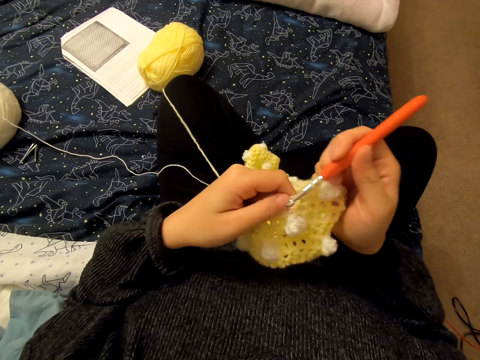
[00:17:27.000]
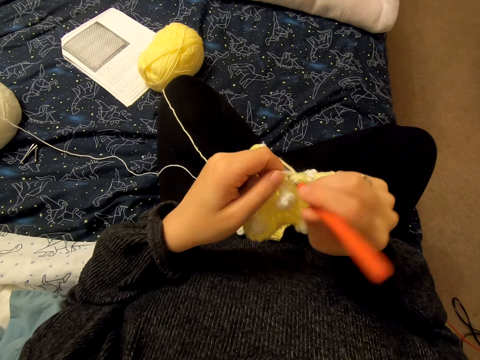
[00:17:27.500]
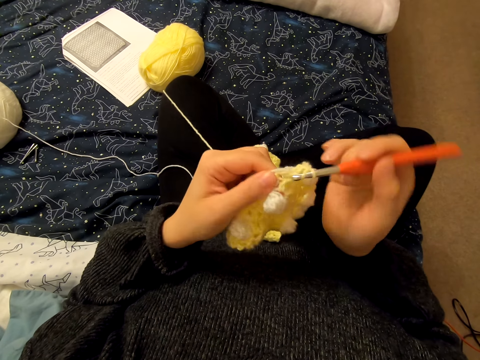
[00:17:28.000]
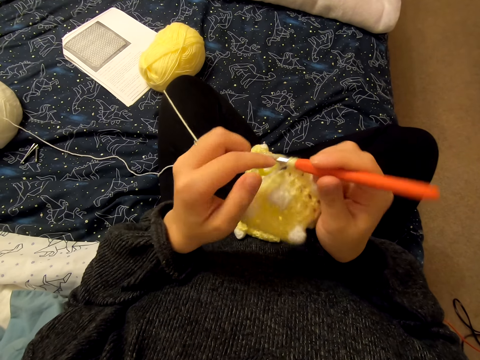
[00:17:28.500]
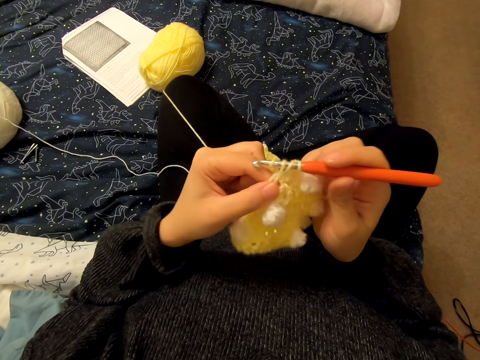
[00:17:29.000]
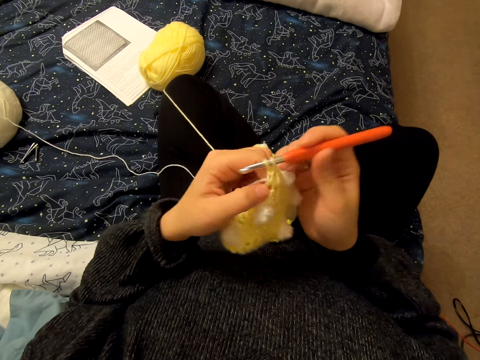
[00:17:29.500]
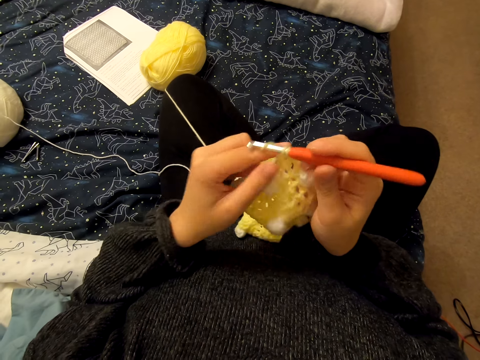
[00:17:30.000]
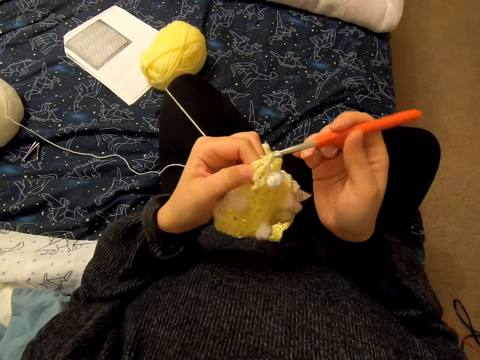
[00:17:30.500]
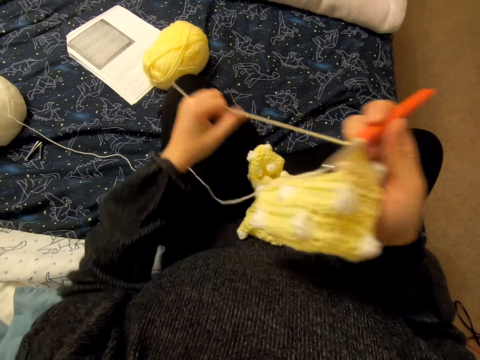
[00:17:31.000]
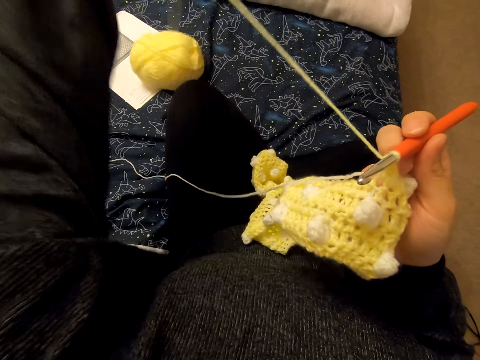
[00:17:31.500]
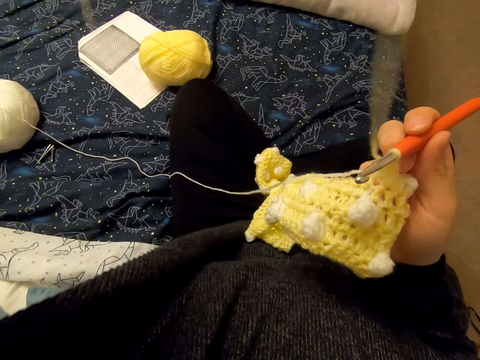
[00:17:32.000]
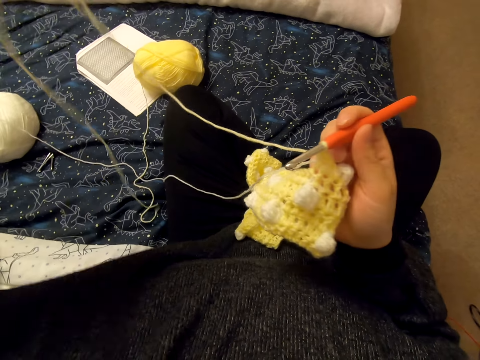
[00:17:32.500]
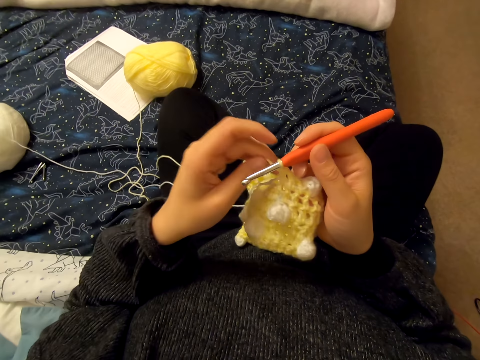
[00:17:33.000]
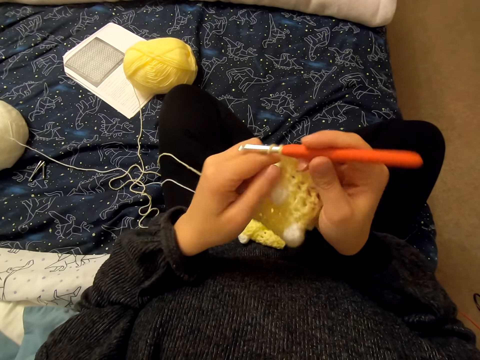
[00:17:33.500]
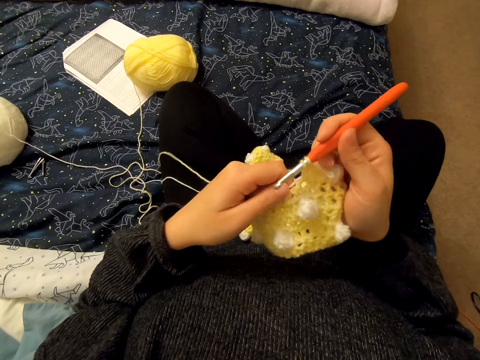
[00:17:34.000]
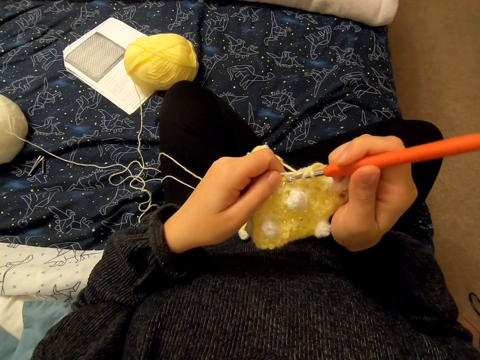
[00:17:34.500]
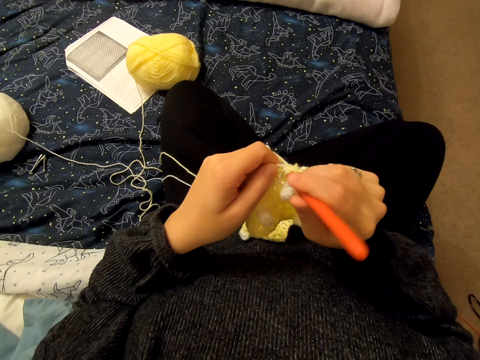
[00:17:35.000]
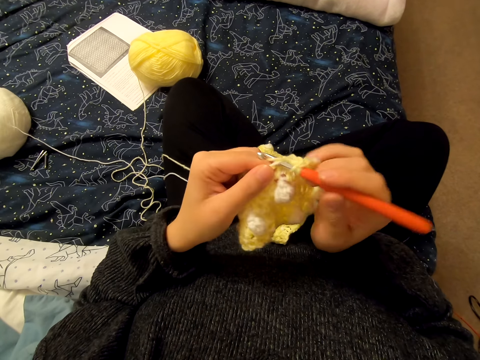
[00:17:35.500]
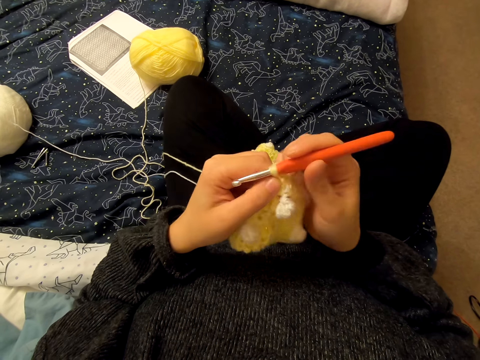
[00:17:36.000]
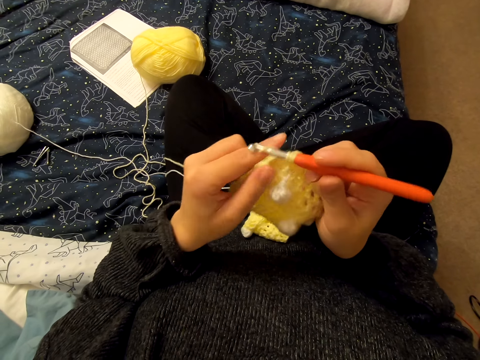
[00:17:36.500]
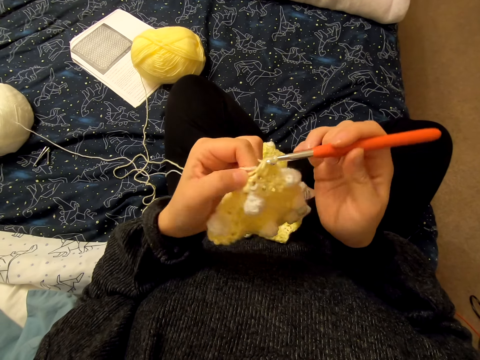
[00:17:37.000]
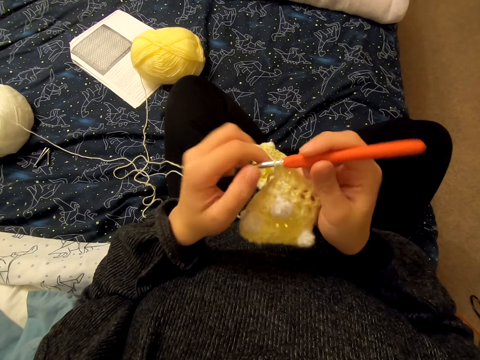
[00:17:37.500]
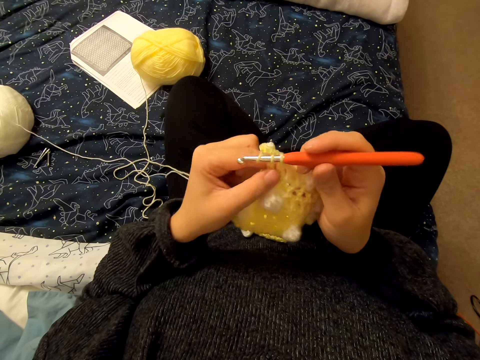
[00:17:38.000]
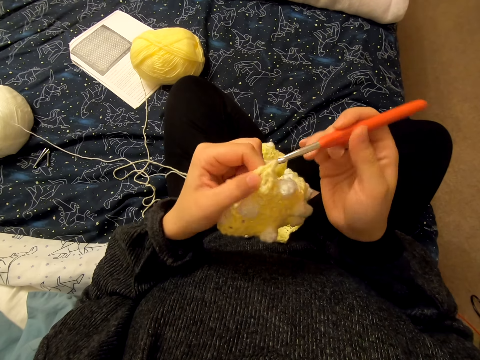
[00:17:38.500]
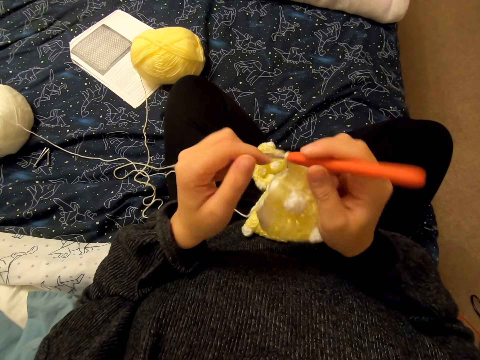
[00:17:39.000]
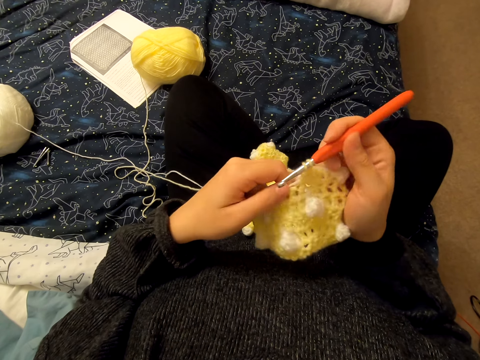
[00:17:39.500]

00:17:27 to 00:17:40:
The camera wearer stretches a string. They loop a yarn on the knitting needle and knit a cloth with the knitting needle.

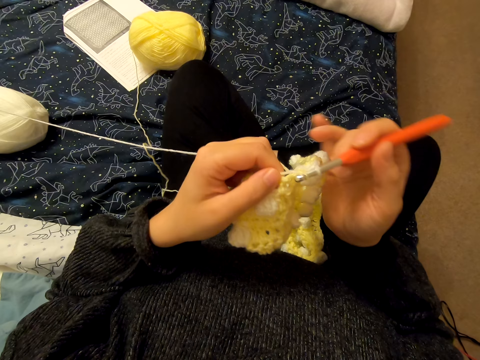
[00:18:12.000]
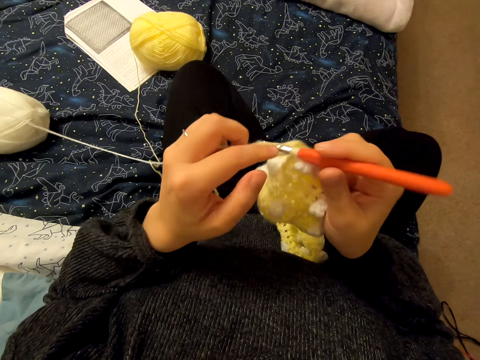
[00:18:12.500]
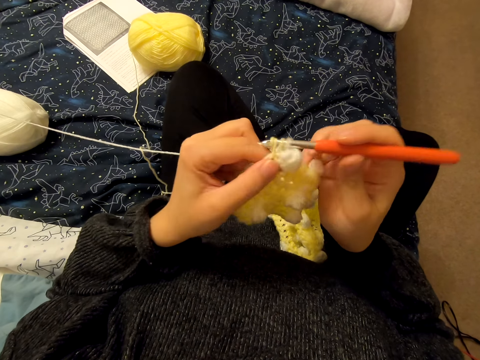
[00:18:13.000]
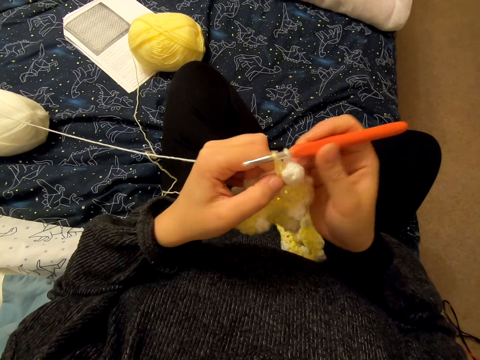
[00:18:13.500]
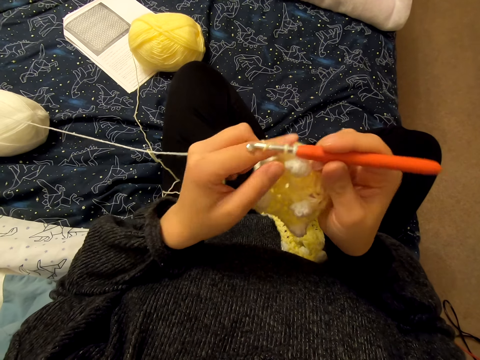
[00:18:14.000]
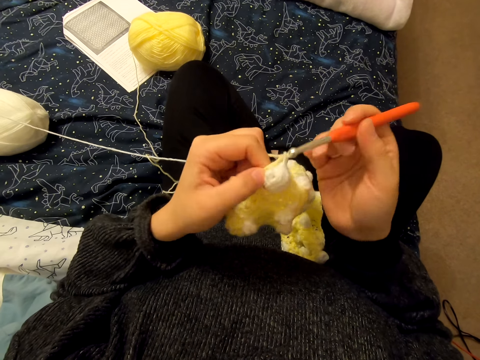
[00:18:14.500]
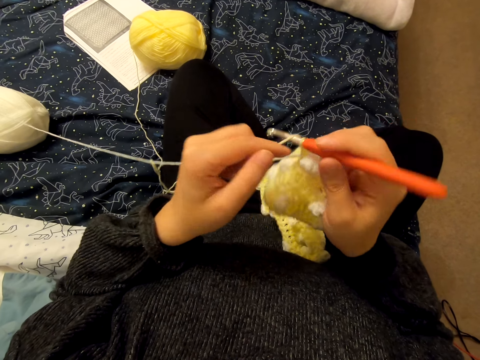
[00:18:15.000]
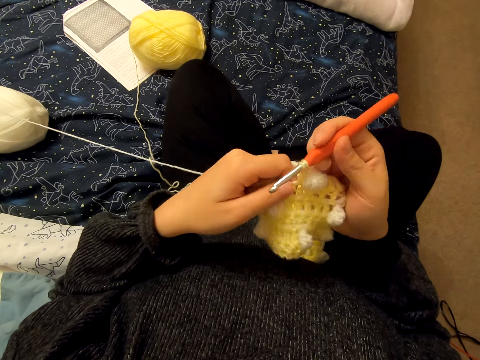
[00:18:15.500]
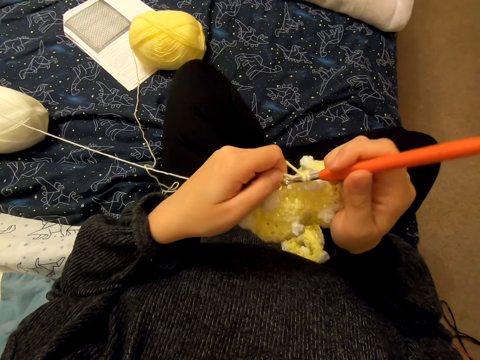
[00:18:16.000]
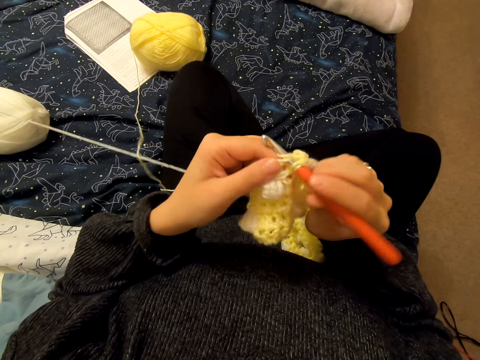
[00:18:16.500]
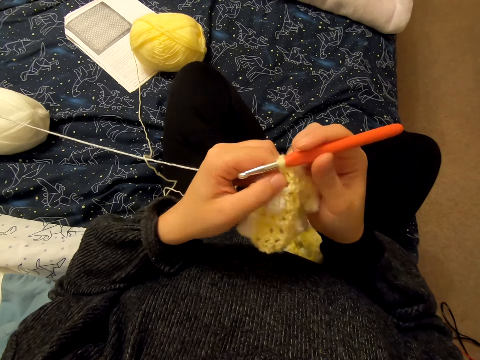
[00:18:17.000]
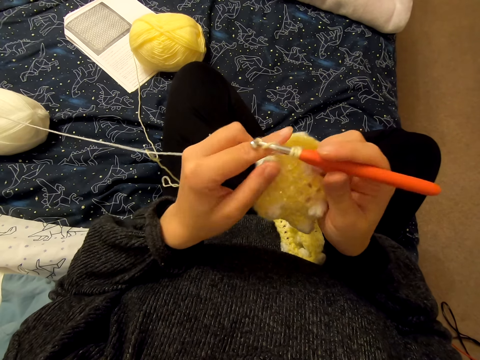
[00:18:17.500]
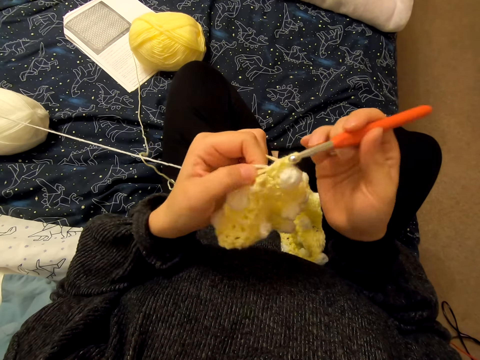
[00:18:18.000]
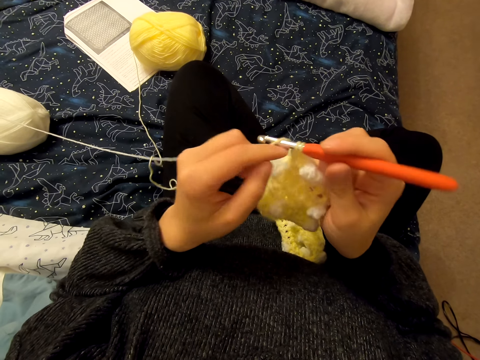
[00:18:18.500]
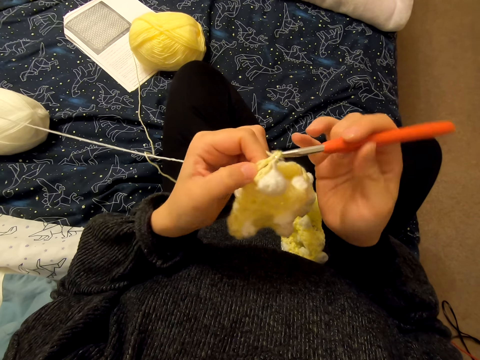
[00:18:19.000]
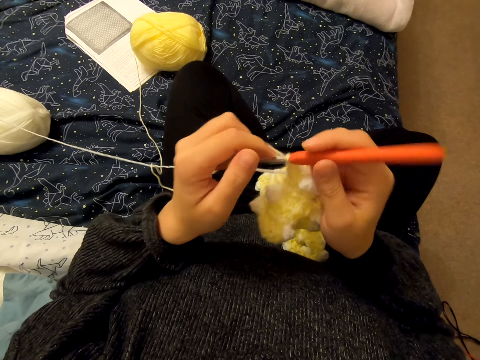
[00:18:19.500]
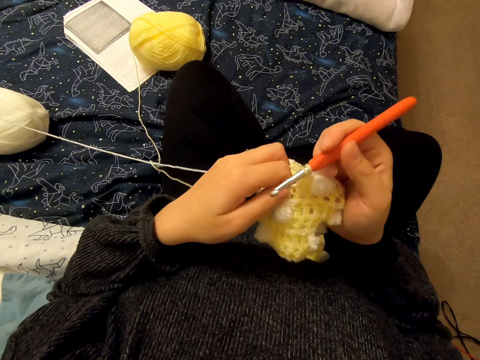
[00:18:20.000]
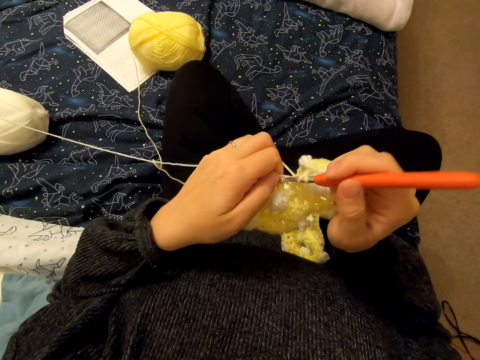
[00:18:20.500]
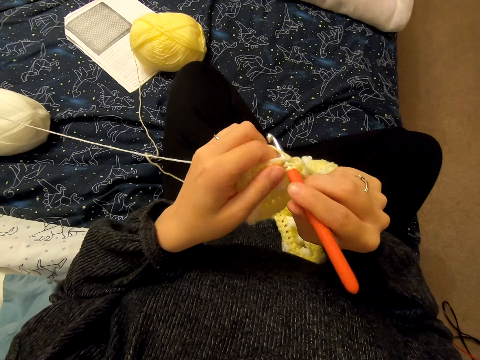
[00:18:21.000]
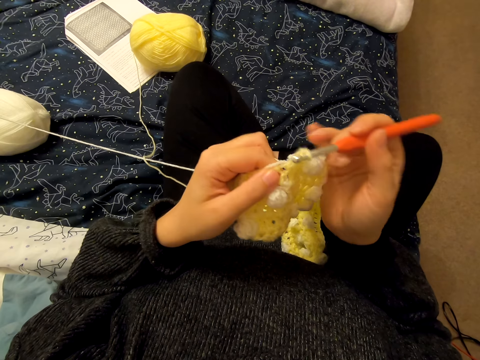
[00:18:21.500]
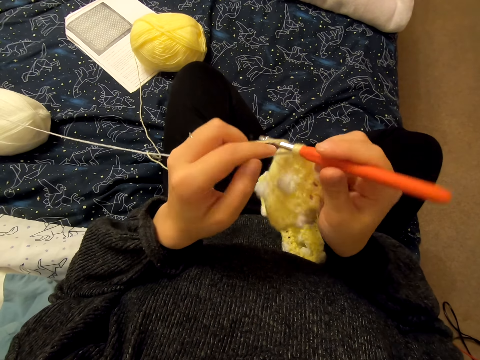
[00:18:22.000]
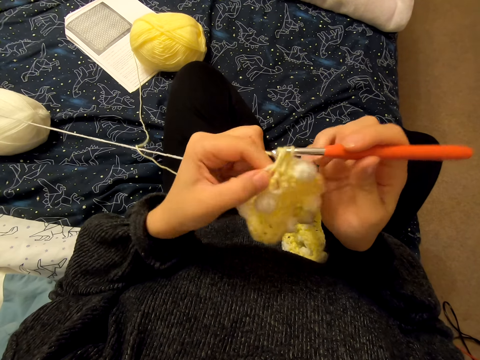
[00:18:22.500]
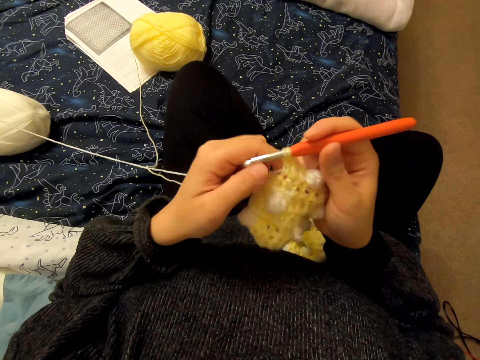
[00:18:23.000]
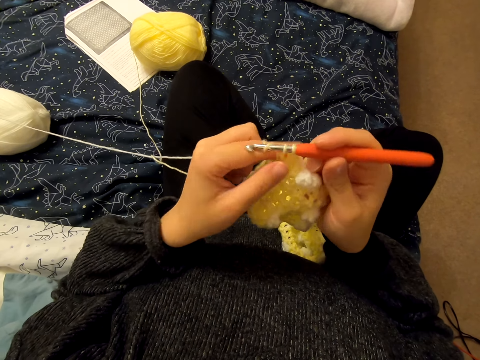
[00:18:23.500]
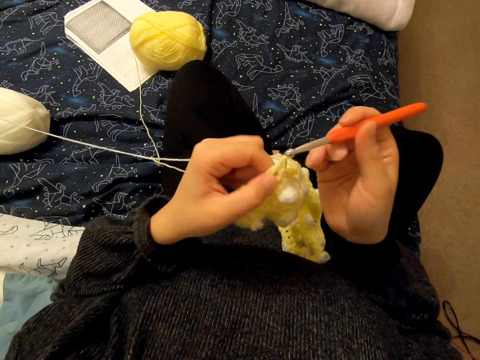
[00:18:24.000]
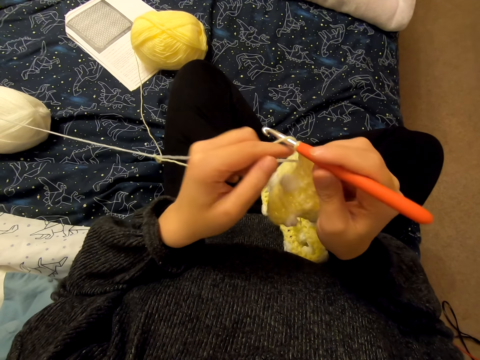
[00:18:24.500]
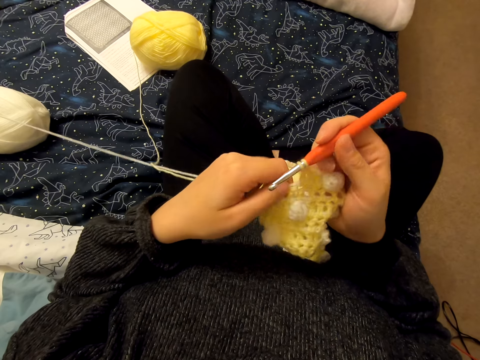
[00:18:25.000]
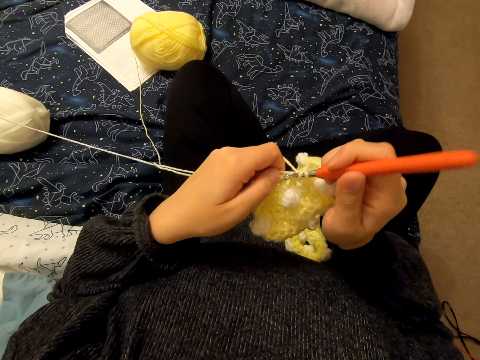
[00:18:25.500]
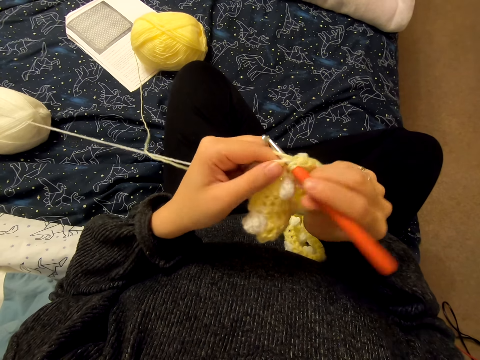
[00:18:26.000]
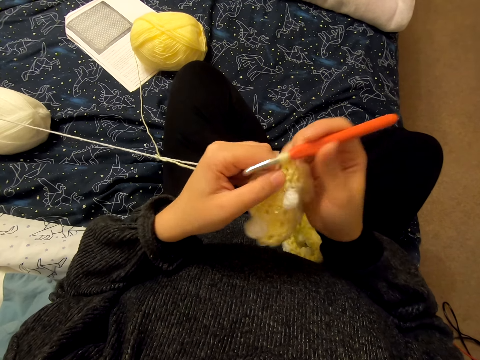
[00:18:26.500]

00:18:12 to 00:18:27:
The camera wearer loops a yarn on the knitting needle and knits the fabric. They loop the yarn on the knitting needle and knit the fabric. They loop the yarn on the knitting needle and knit the fabric. They loop the yarn on the knitting needle and knit the fabric. They loop the yarn on the knitting needle and knit the fabric. They loop the yarn on the knitting needle and knit the fabric. They loop the yarn on the knitting needle and knit the fabric. They loop the yarn on the knitting needle and knit the fabric.
